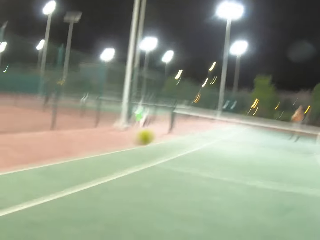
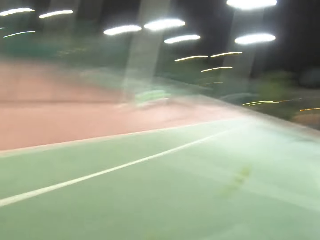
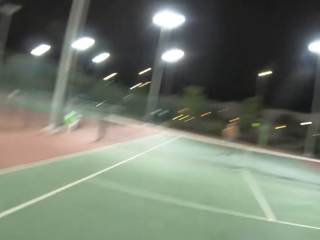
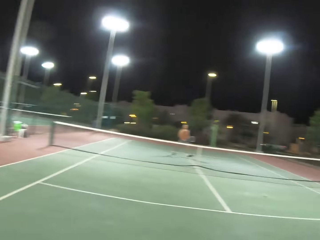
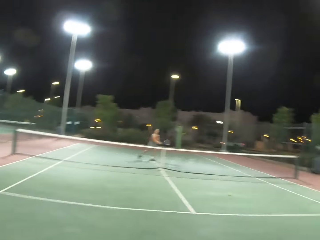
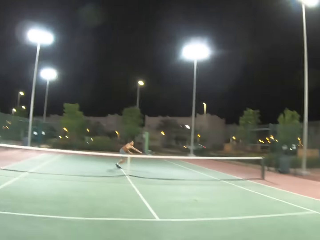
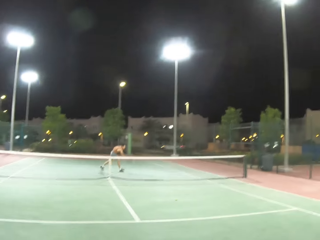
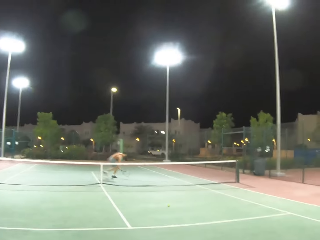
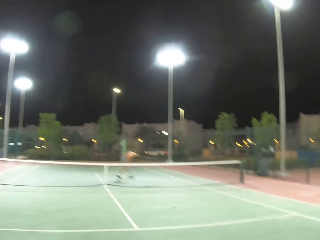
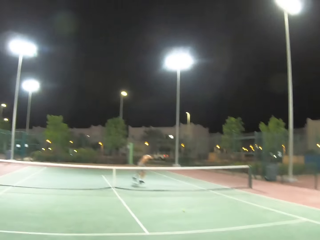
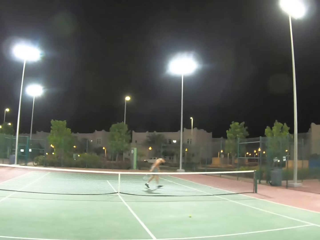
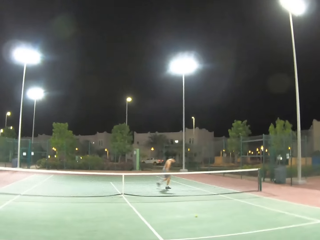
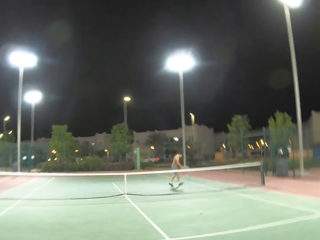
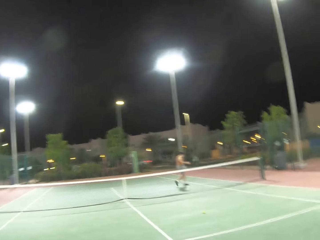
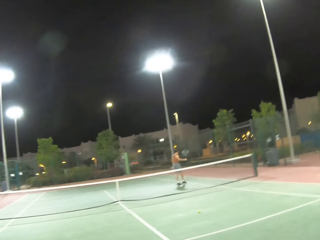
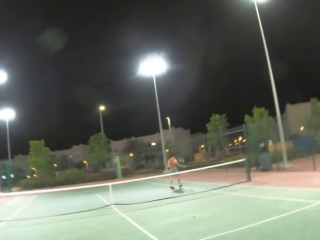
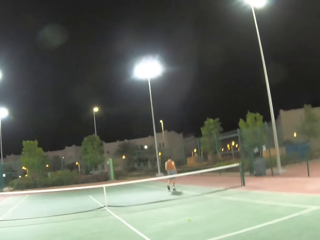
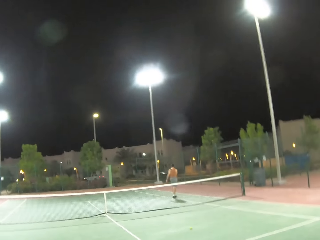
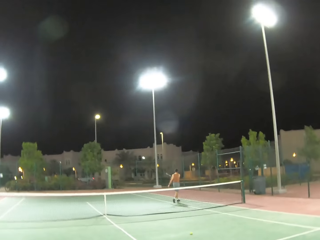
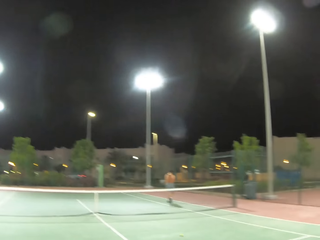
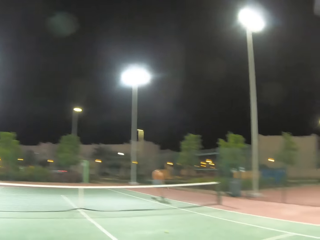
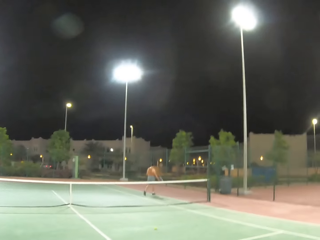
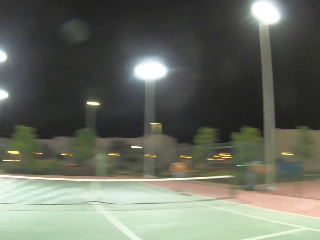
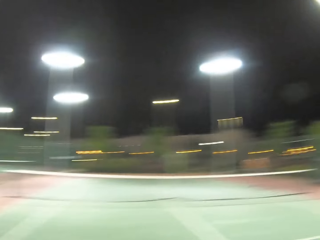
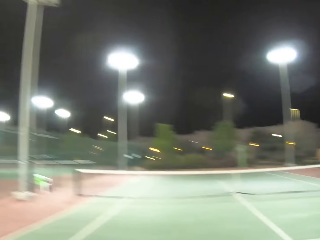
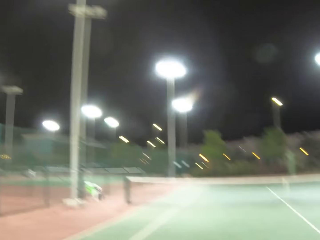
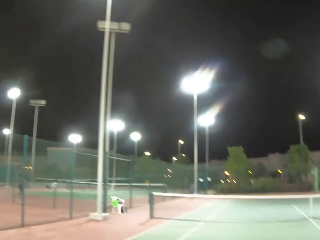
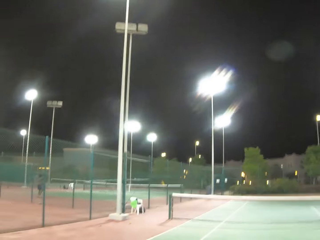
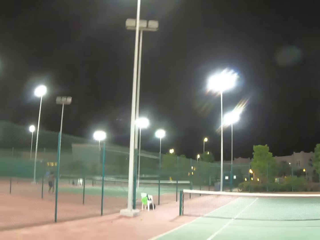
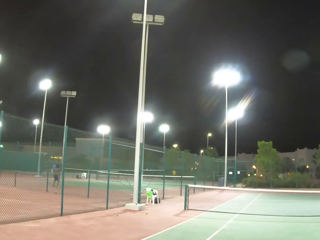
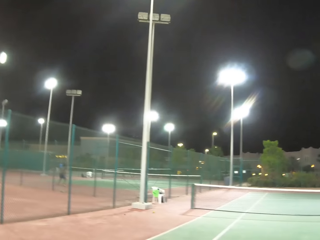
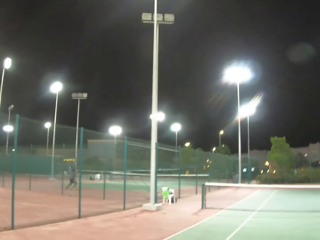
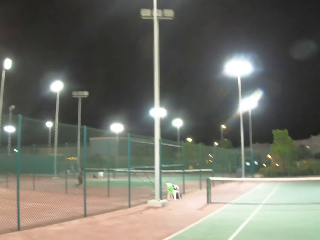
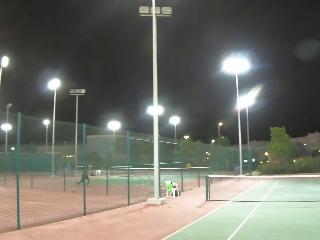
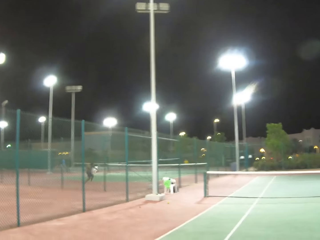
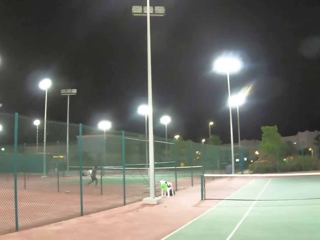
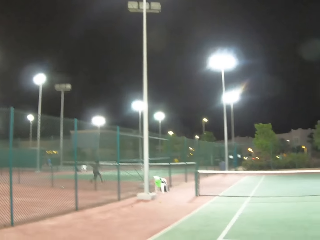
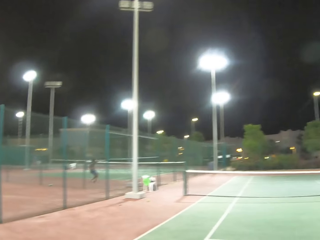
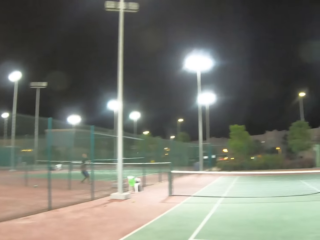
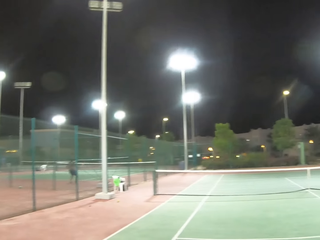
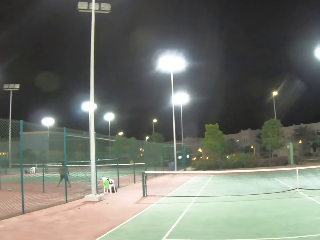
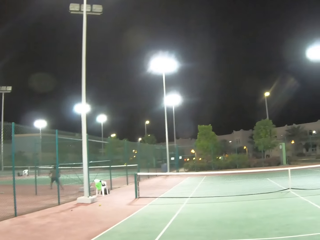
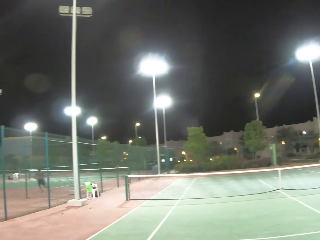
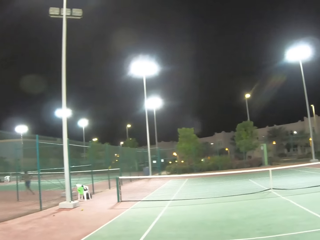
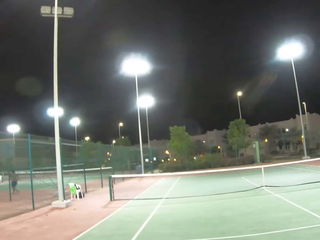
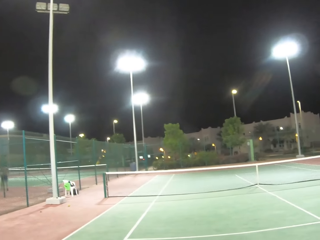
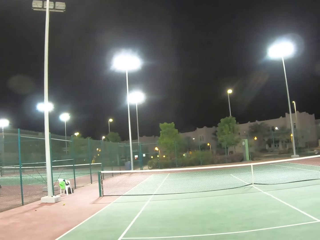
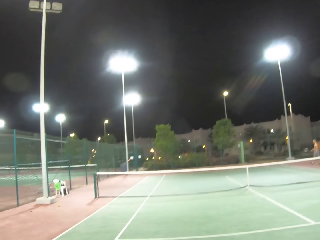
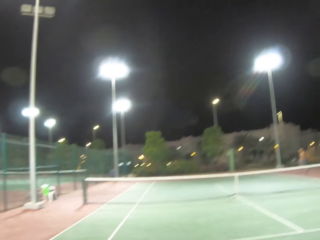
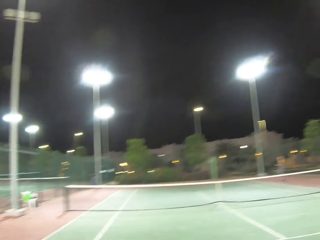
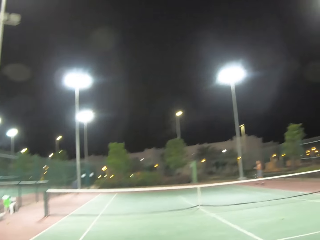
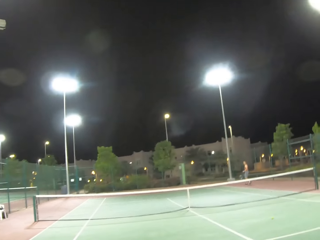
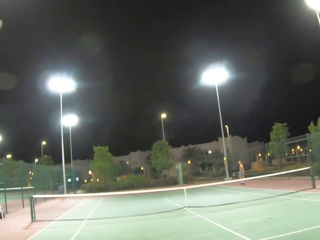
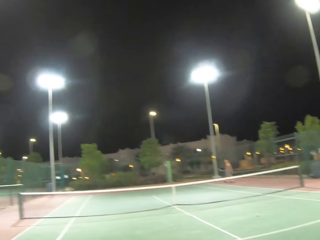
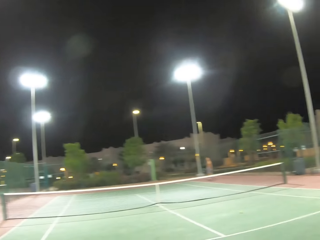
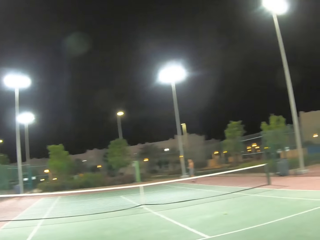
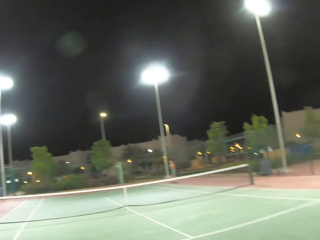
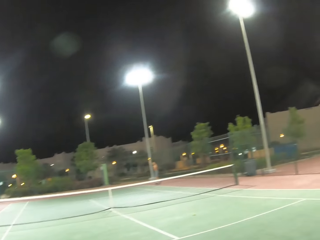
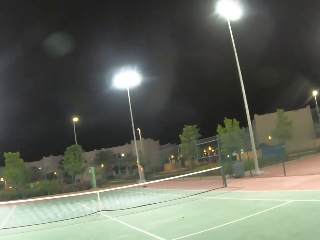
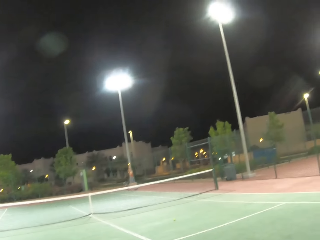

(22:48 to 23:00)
A person walks around on the tennis court. The camera wearer walks around on the tennis court.

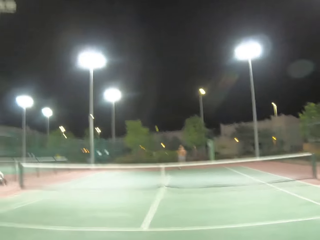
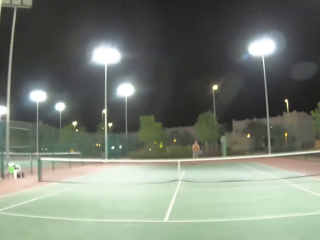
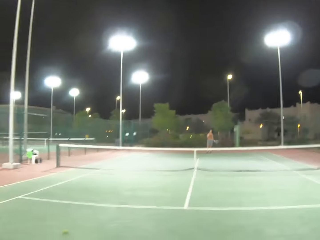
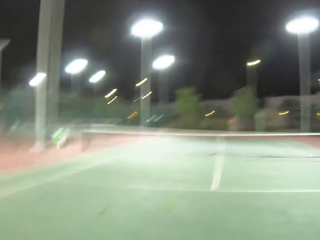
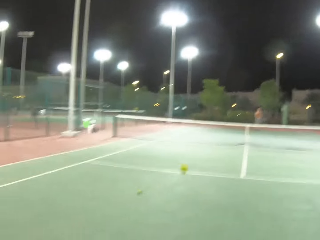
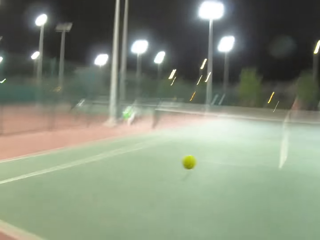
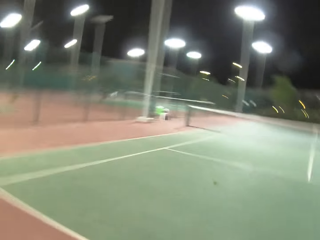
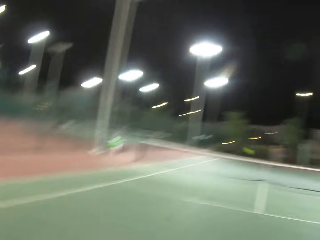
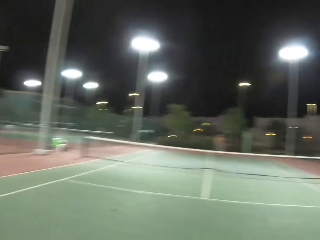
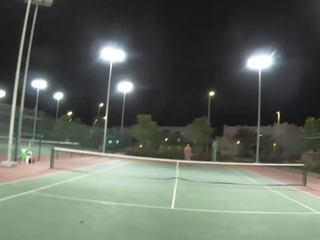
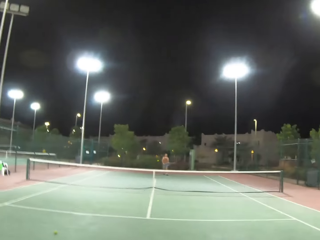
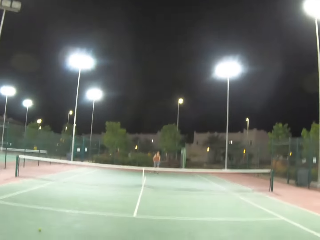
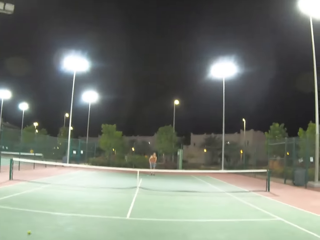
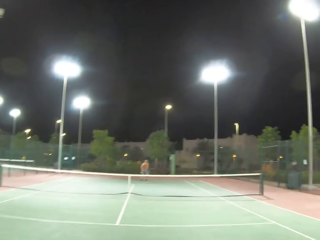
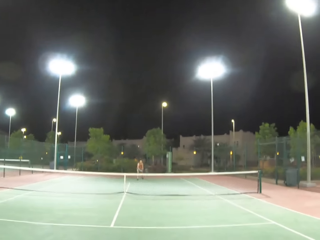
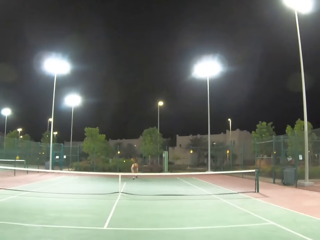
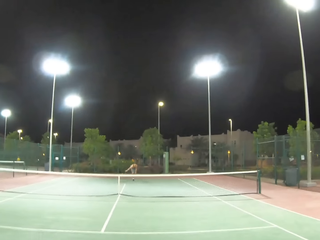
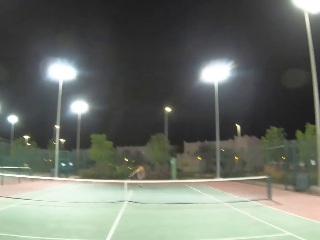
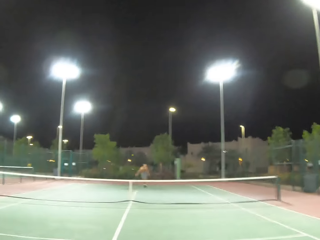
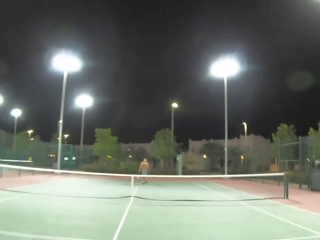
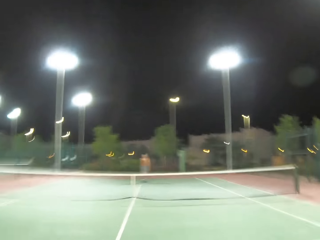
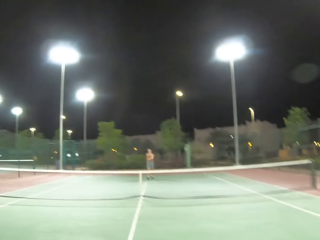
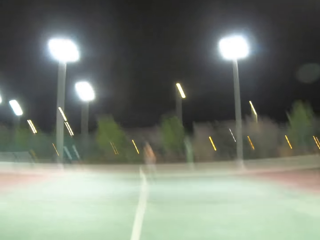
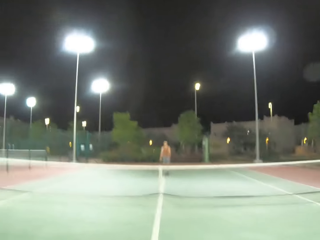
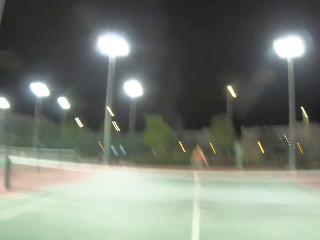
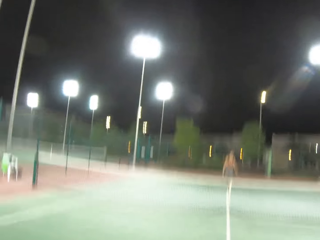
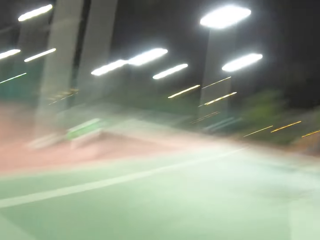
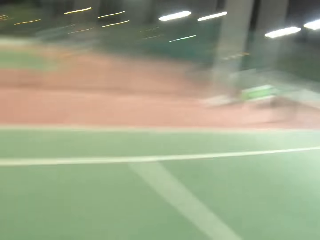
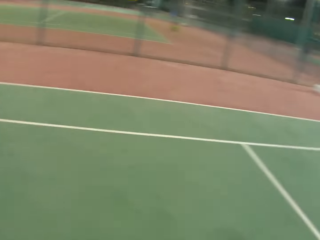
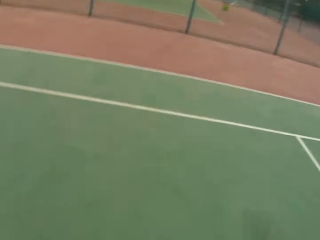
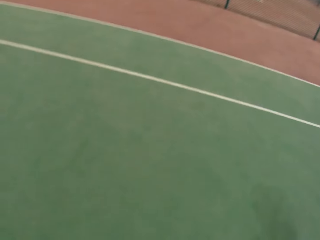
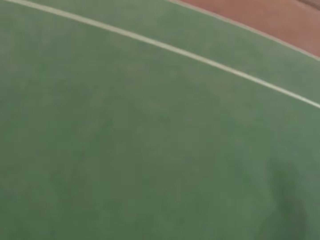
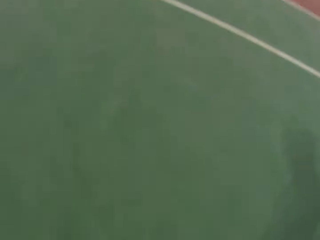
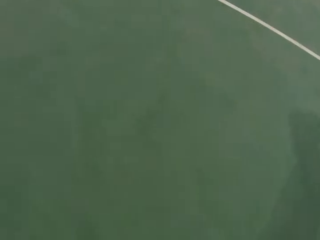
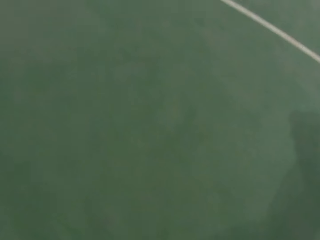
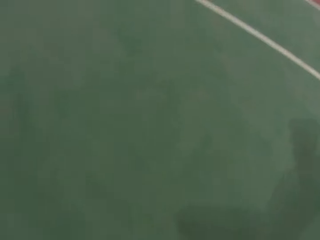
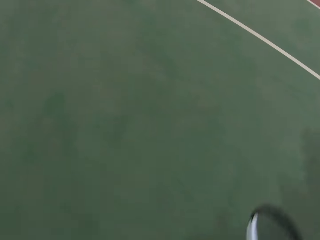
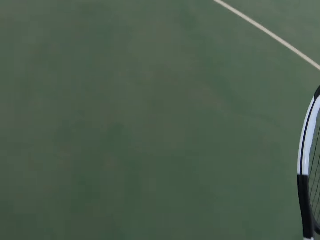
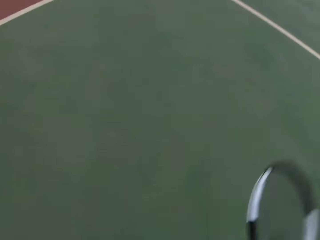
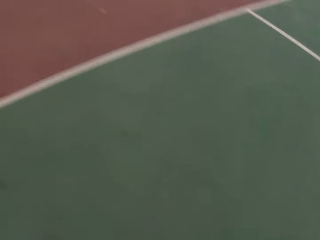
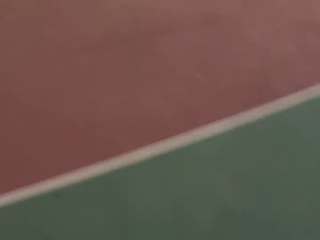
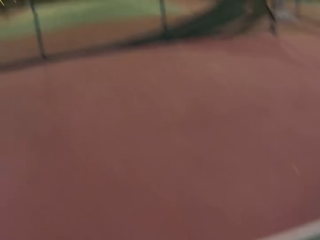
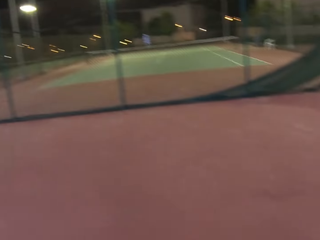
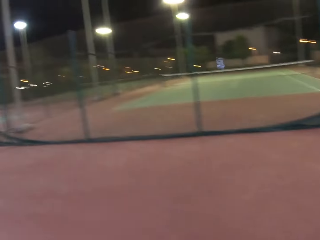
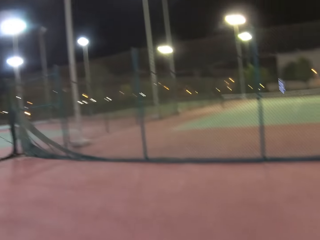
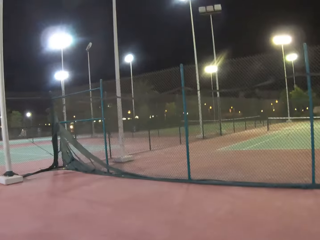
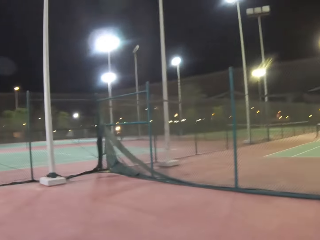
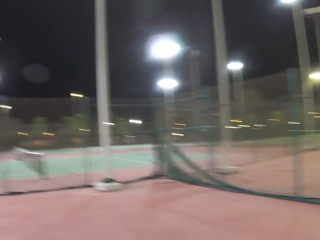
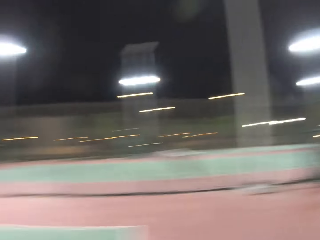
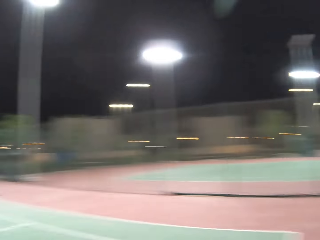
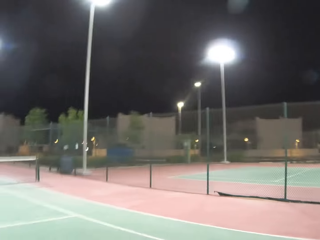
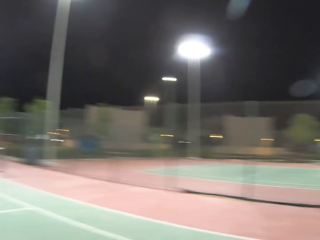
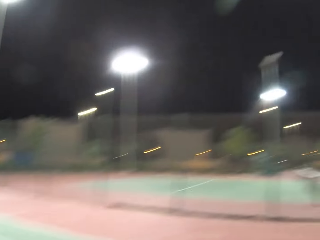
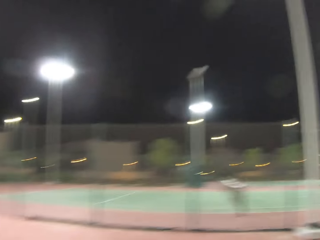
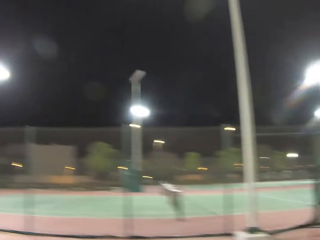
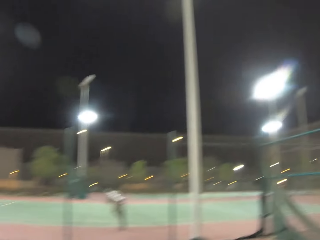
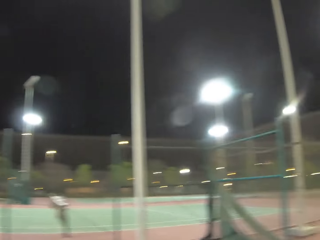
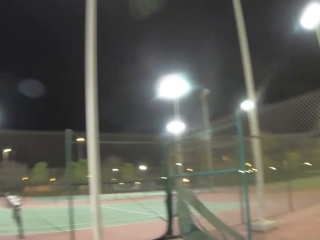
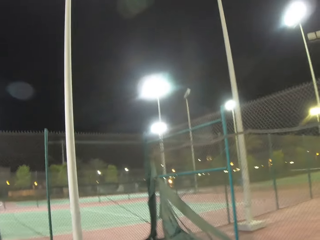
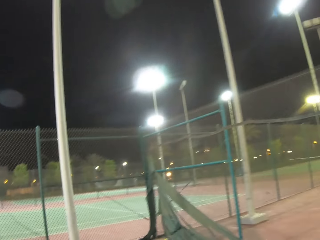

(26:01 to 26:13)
The camera wearer plays tennis with a person. They walk around on a tennis court.
